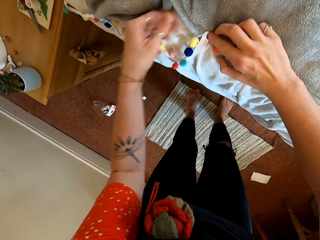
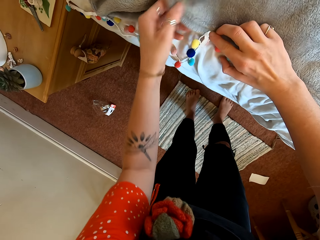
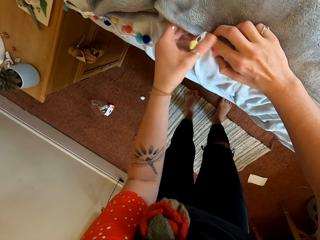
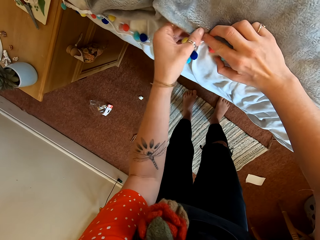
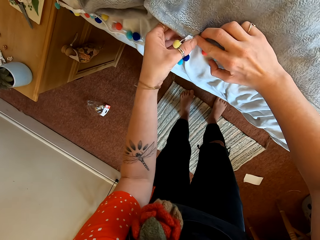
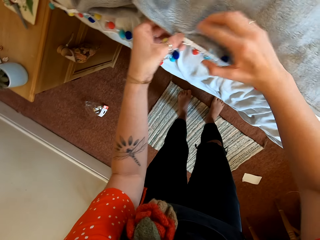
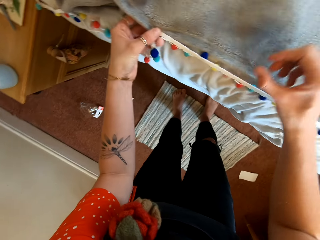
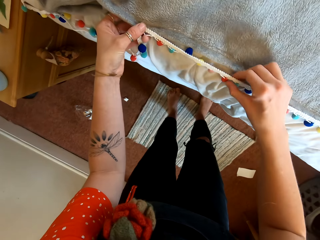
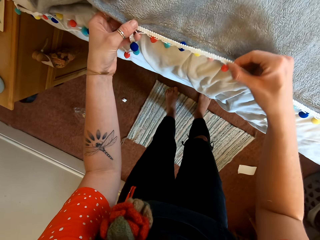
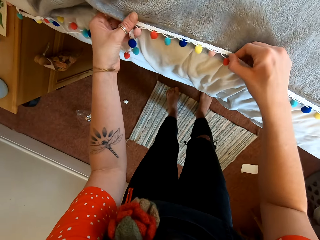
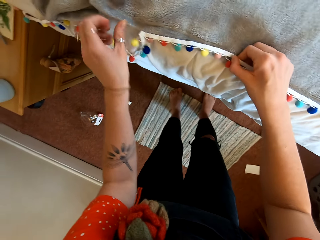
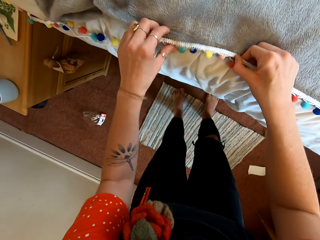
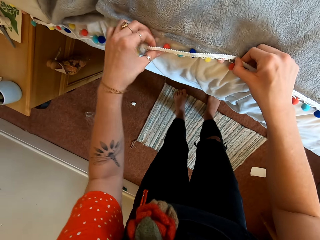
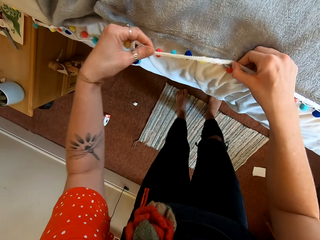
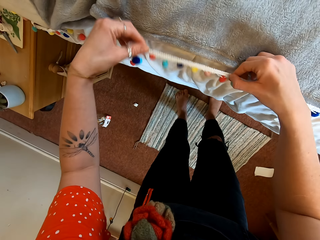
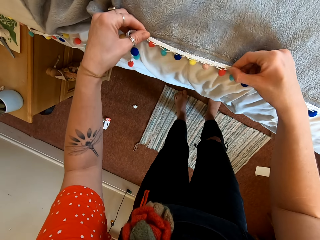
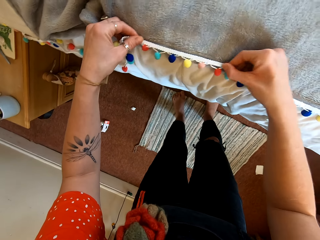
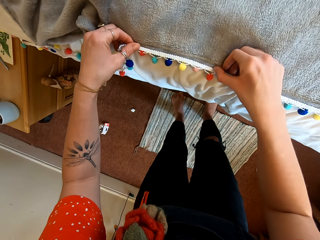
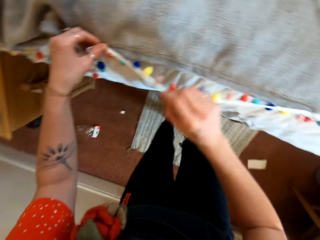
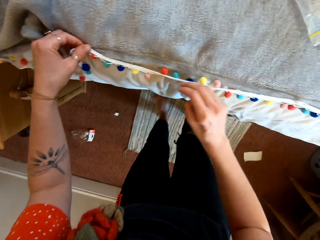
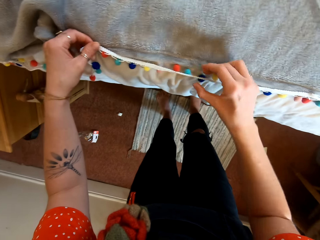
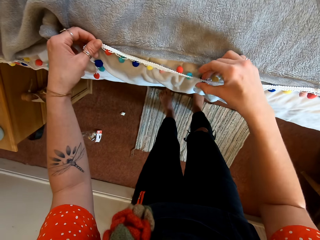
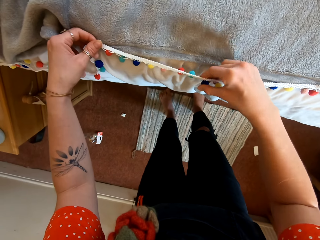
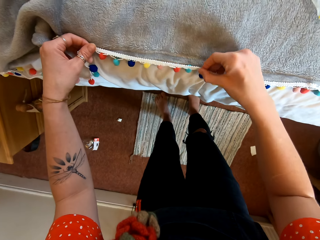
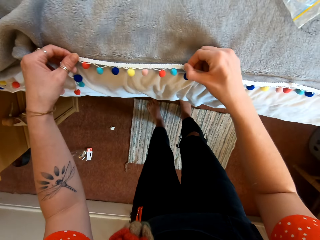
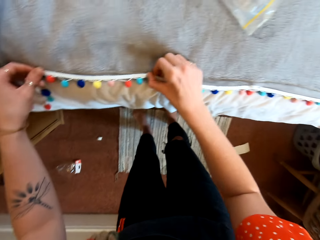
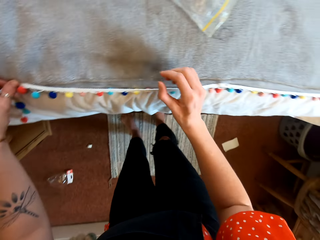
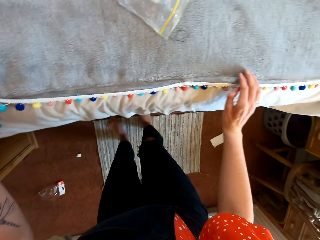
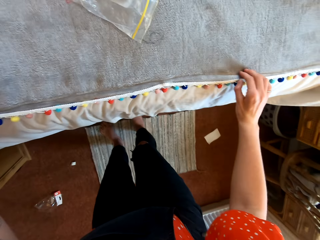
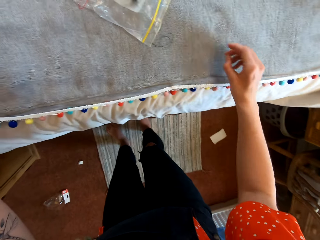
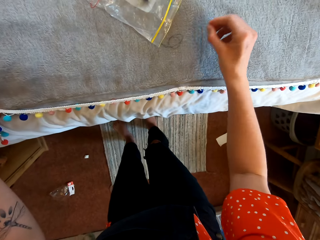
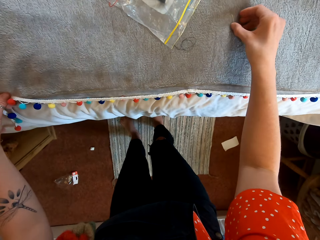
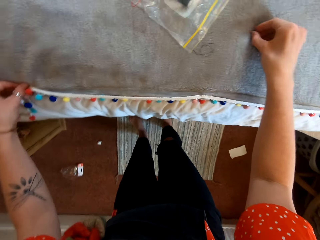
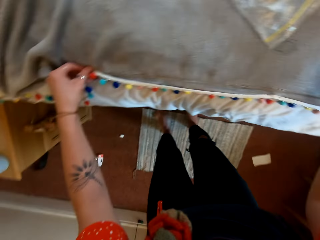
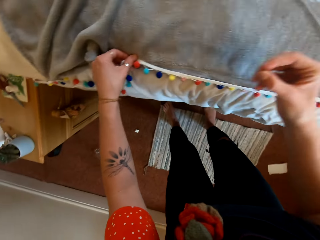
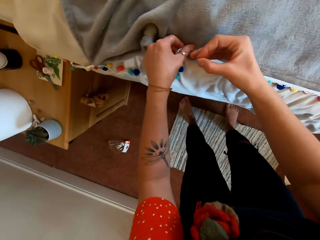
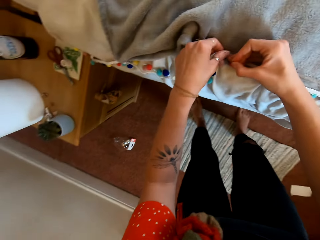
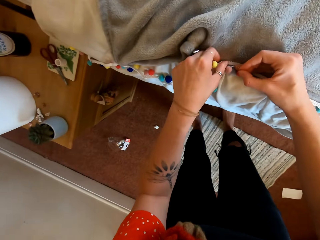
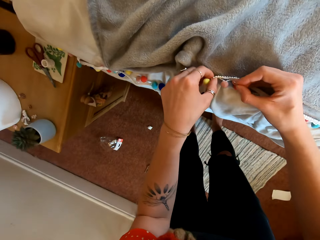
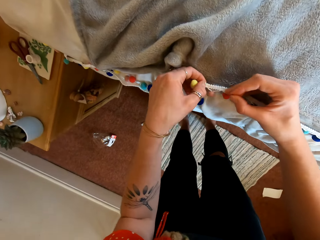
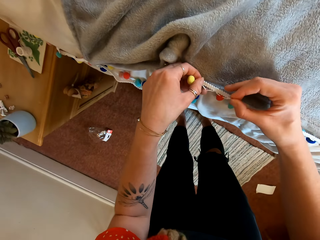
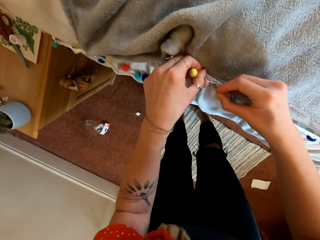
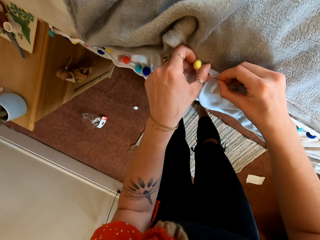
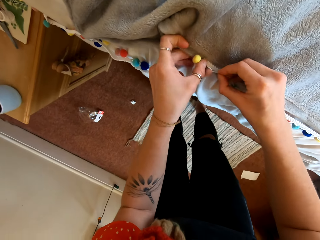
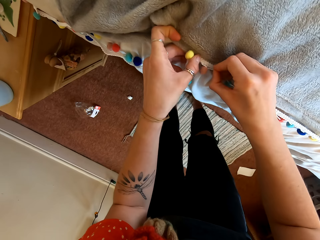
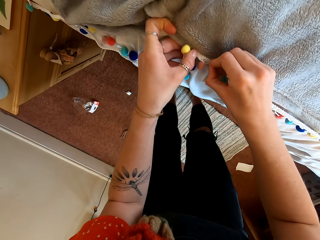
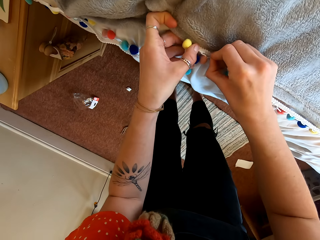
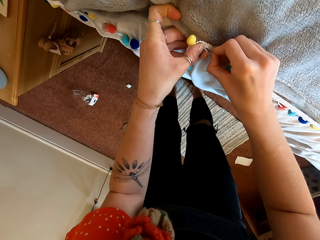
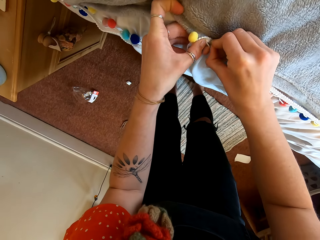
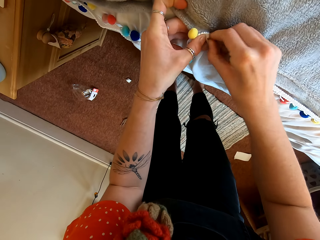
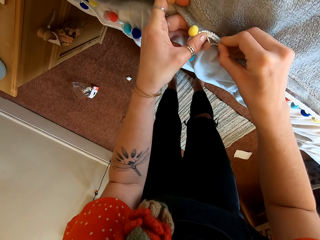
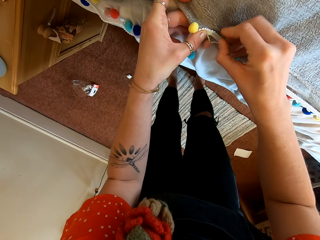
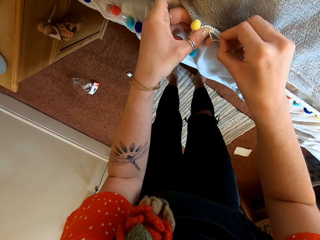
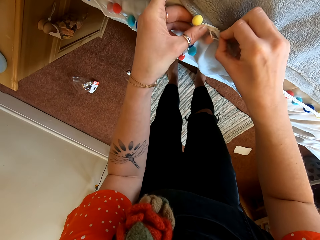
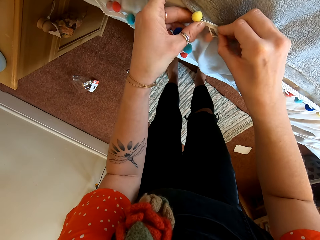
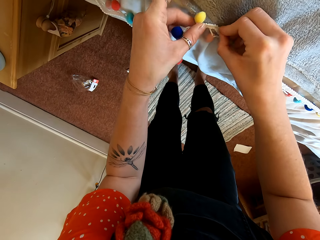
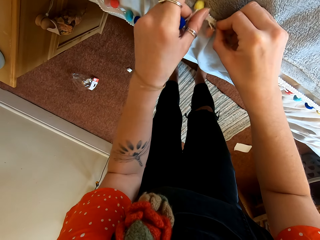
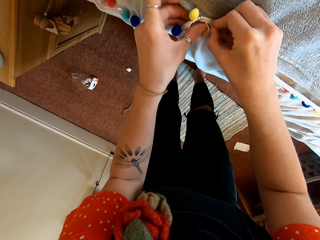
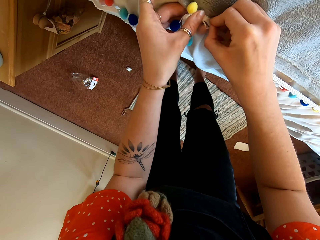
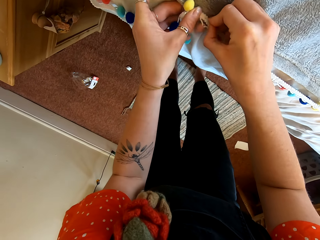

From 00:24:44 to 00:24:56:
The camera wearer puts the needle on the edge of the bedsheet.

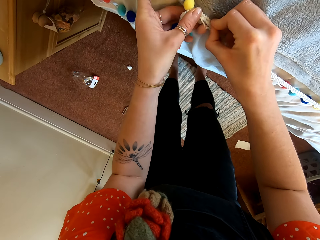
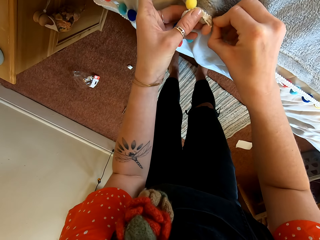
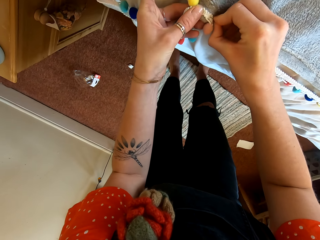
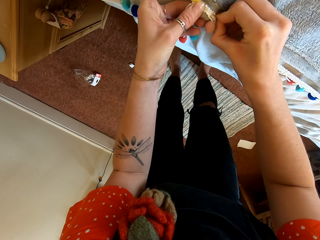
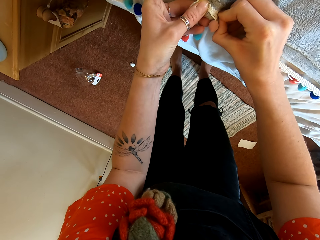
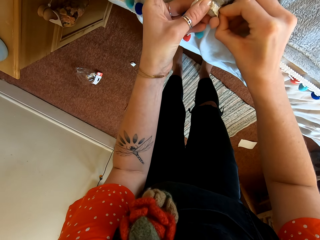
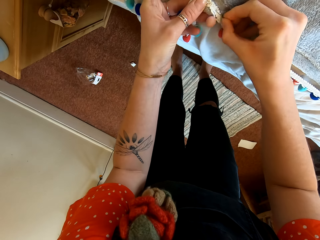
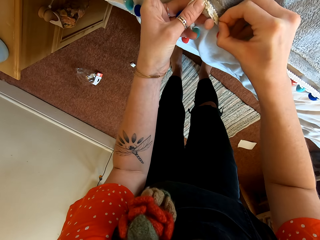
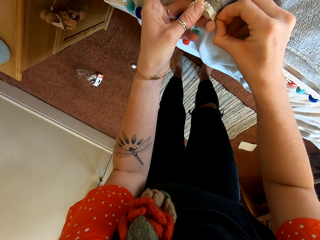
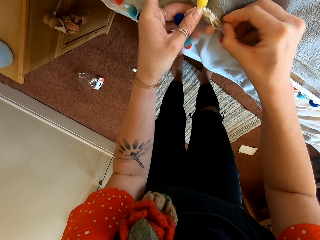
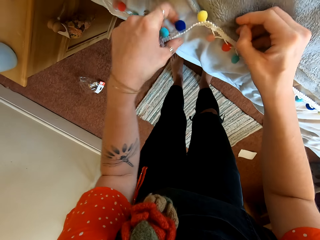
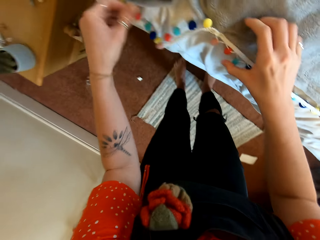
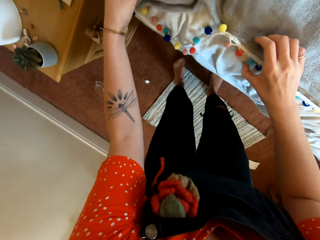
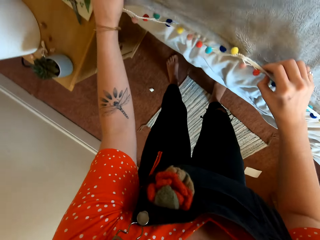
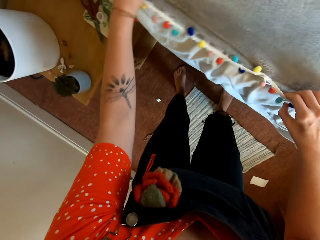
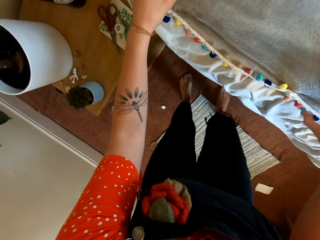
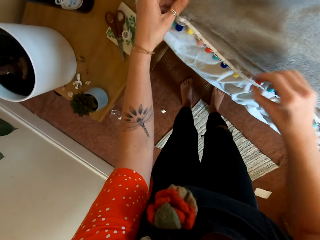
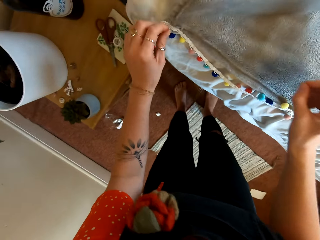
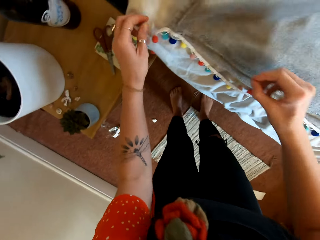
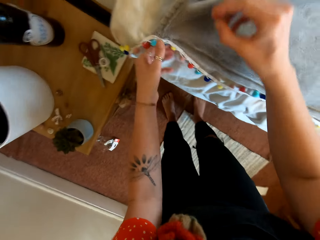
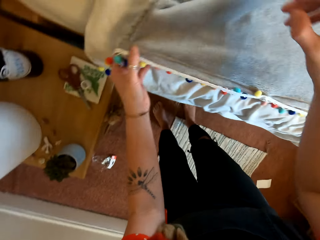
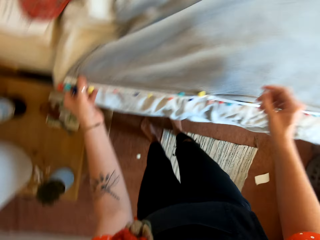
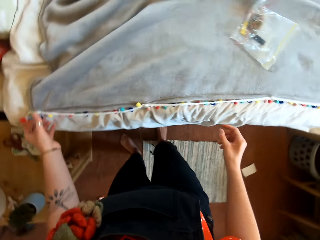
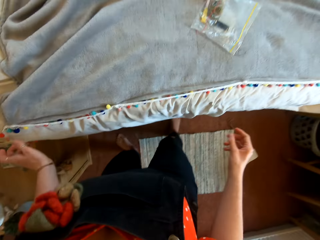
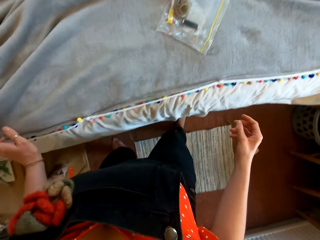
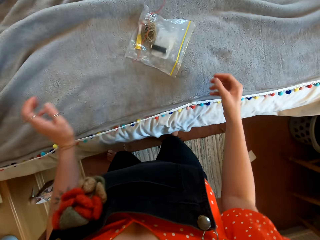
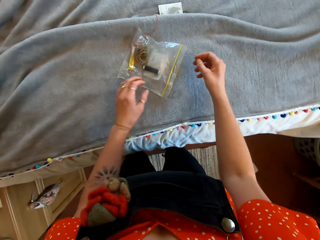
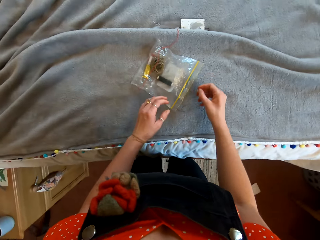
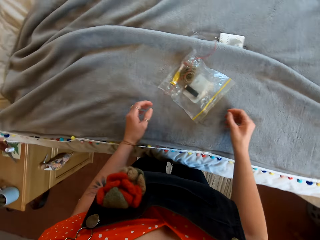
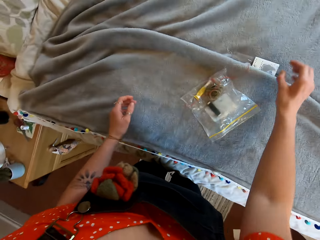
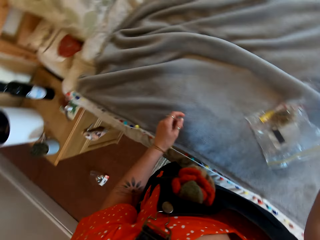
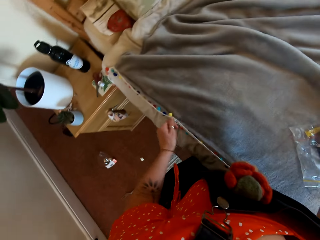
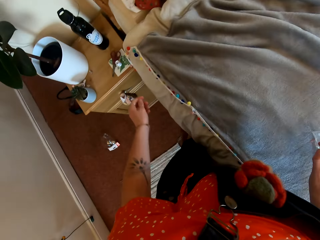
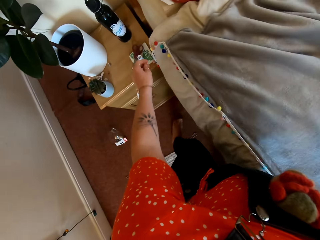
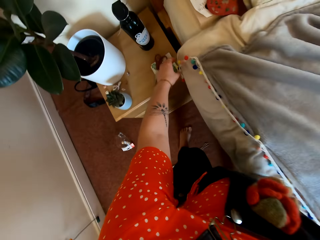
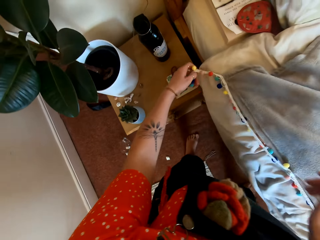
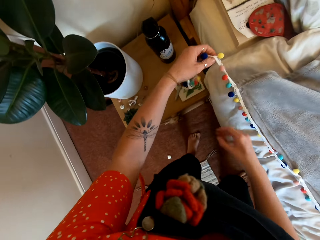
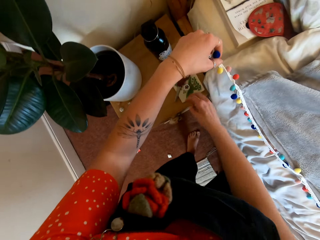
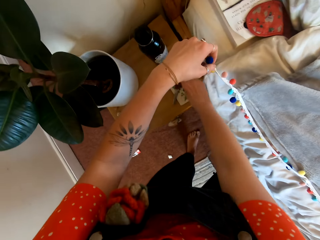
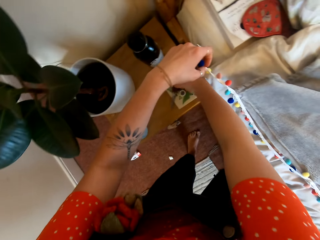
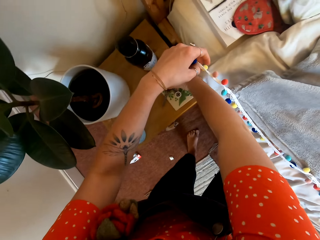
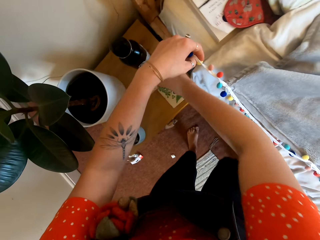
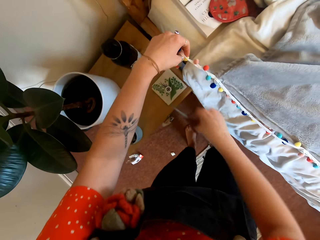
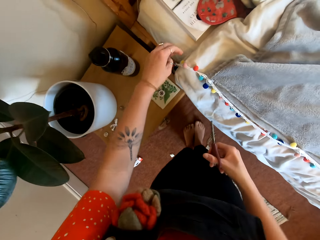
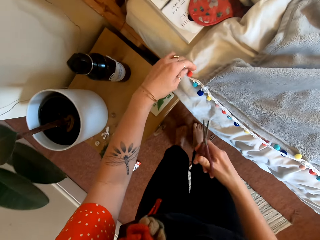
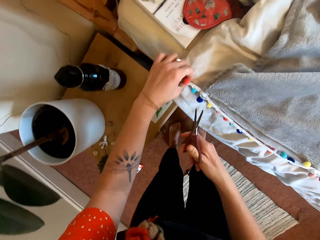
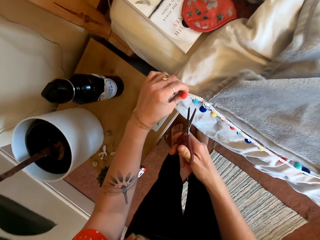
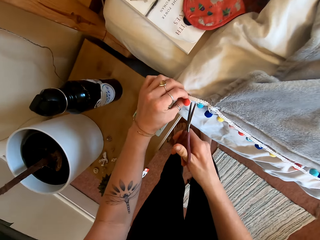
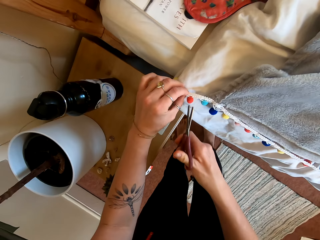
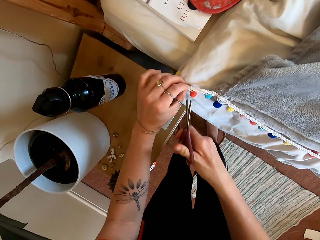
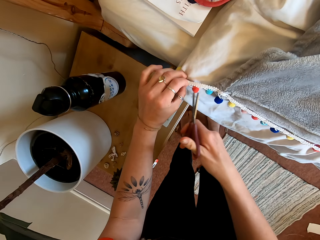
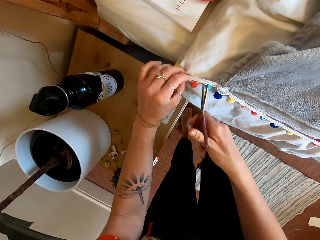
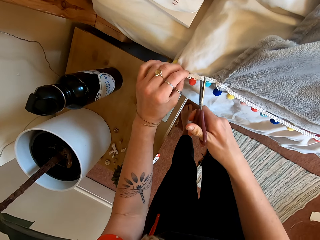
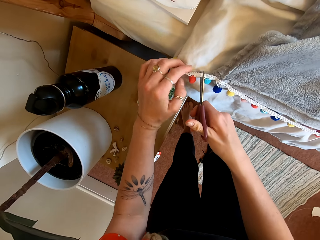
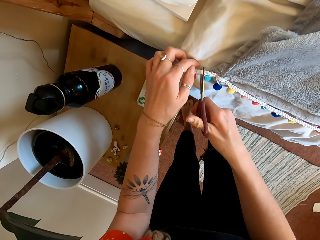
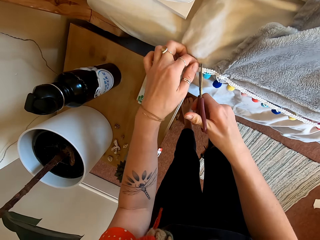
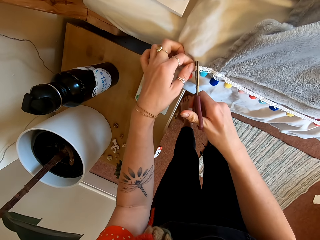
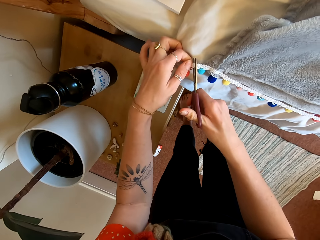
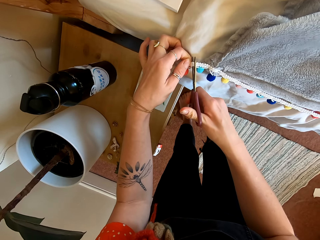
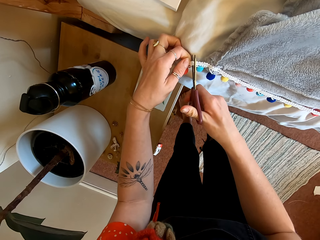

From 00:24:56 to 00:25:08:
The camera wearer stretches the bedsheet. They take scissors on a nightstand. They cut the ribbon with the scissors.
